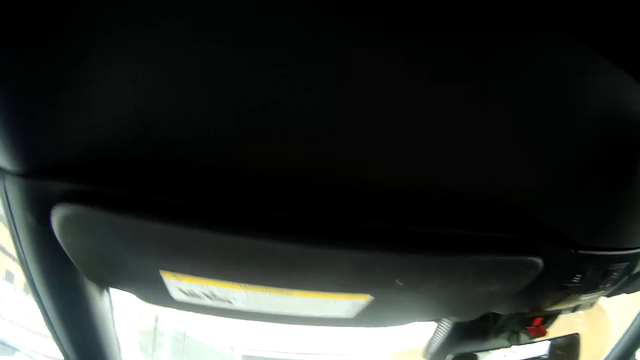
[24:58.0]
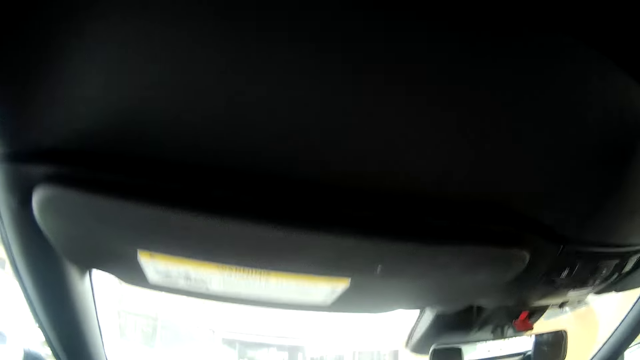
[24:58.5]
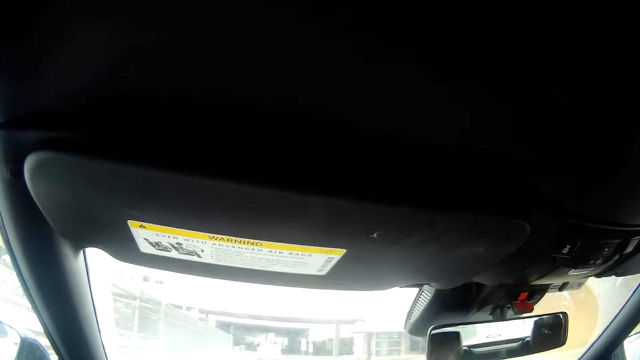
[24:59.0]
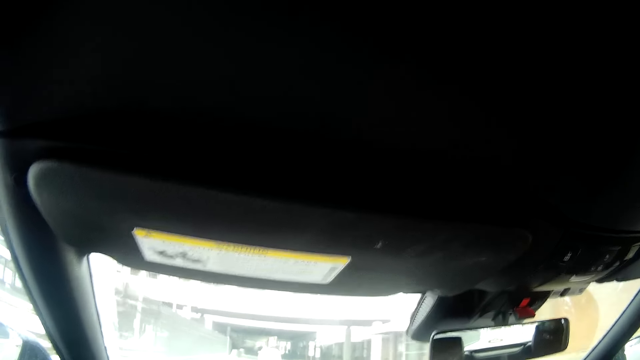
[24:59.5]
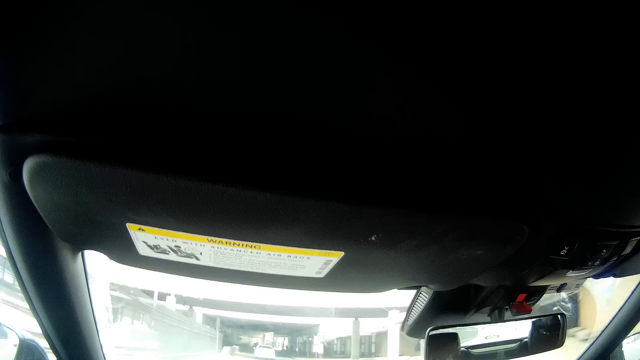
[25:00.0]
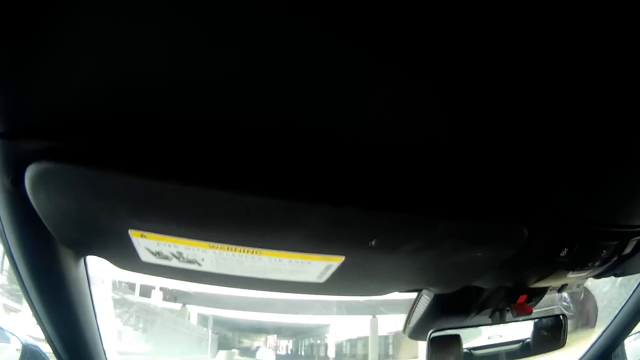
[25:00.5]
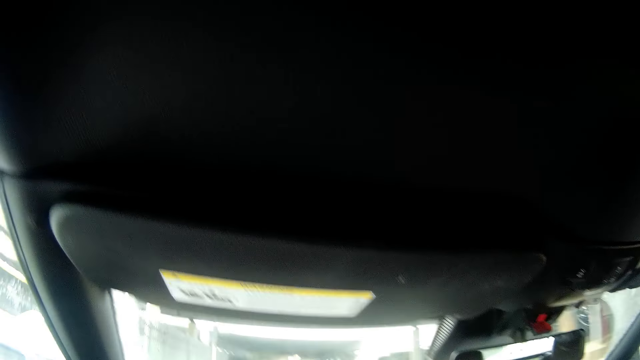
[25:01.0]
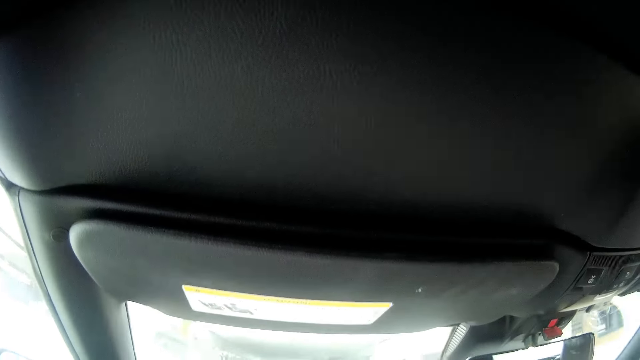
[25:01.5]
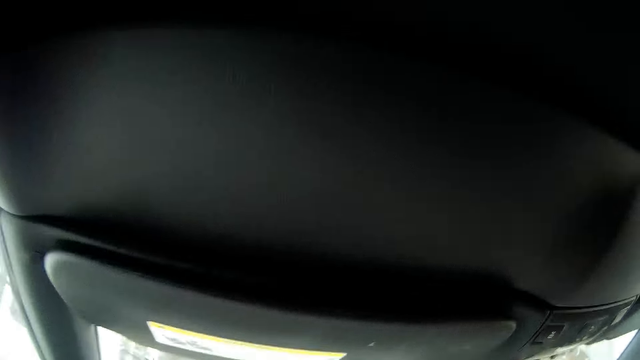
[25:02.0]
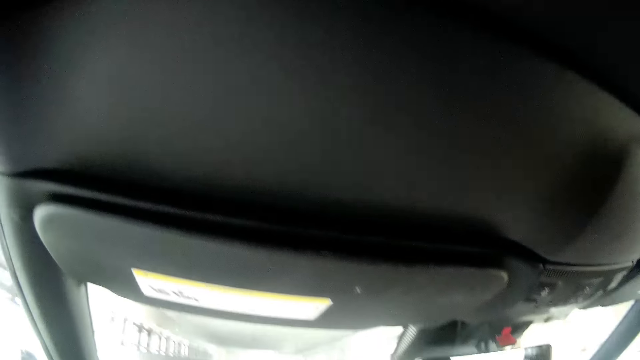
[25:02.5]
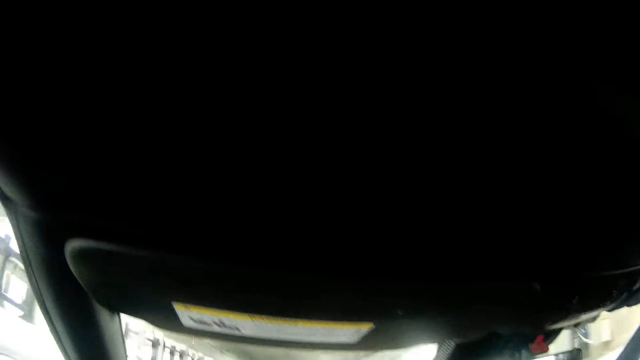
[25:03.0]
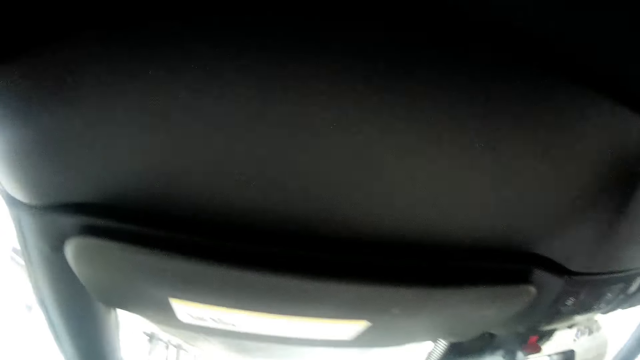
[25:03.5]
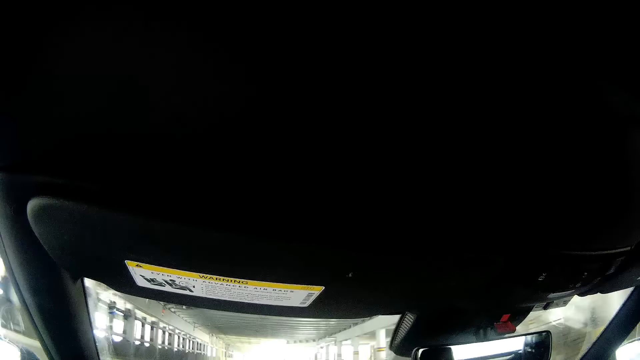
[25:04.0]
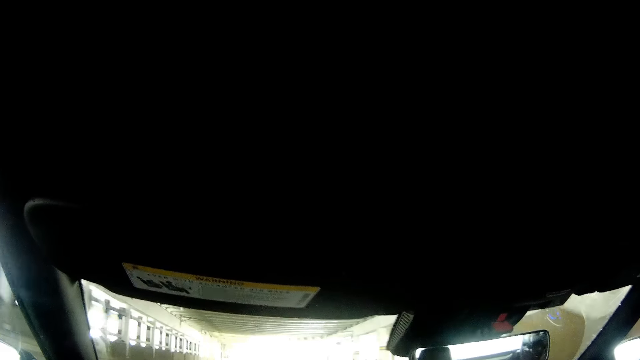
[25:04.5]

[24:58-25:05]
The camera wearer looks on the road while driving.

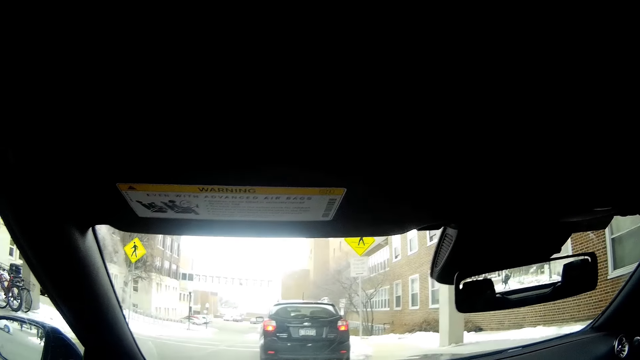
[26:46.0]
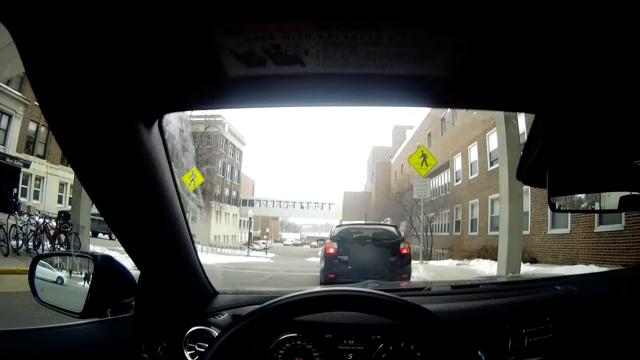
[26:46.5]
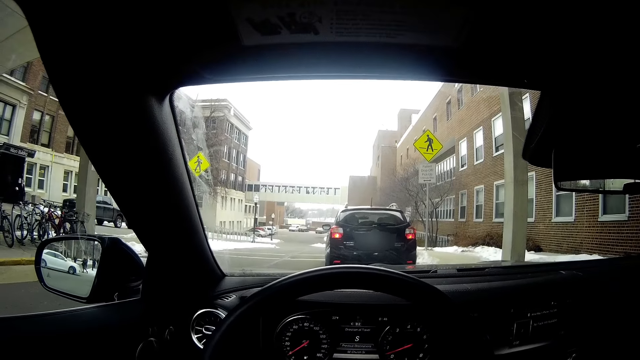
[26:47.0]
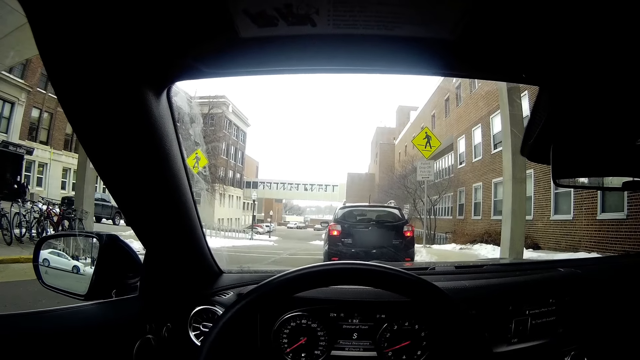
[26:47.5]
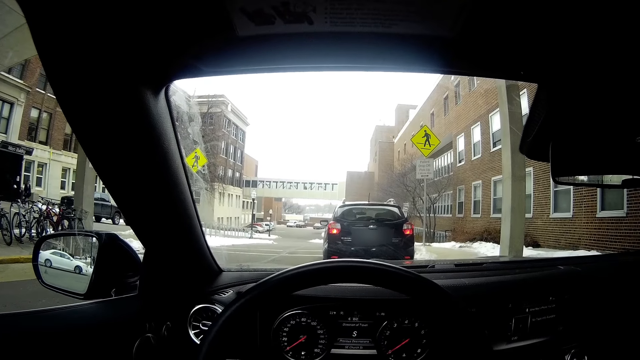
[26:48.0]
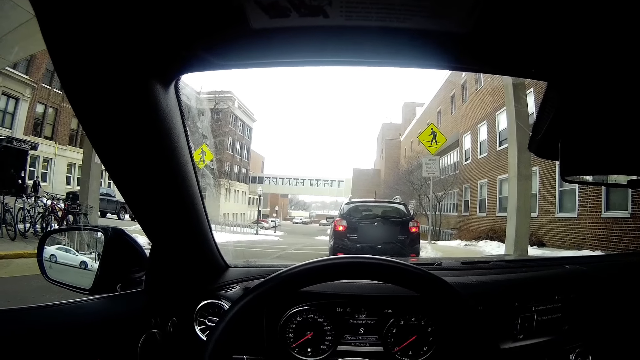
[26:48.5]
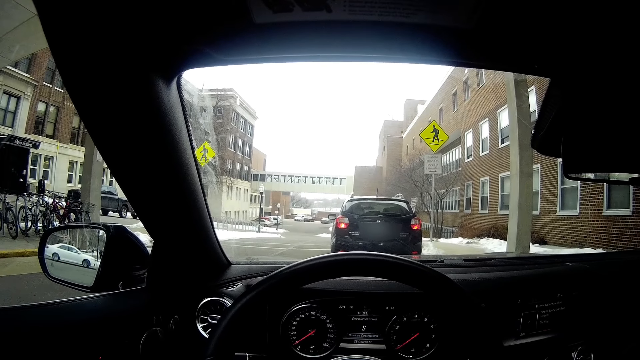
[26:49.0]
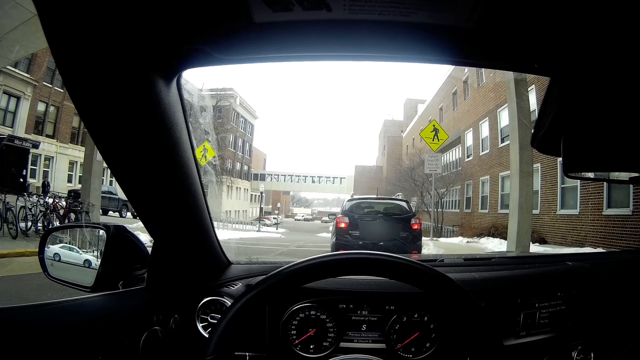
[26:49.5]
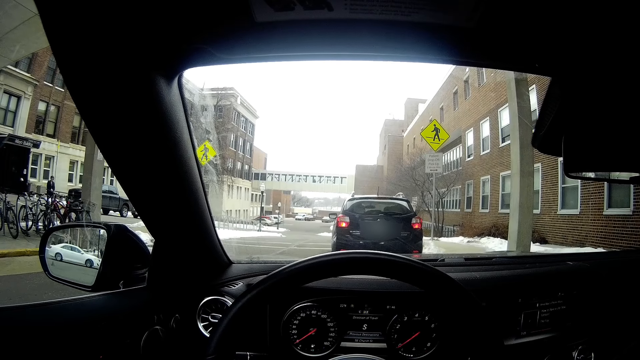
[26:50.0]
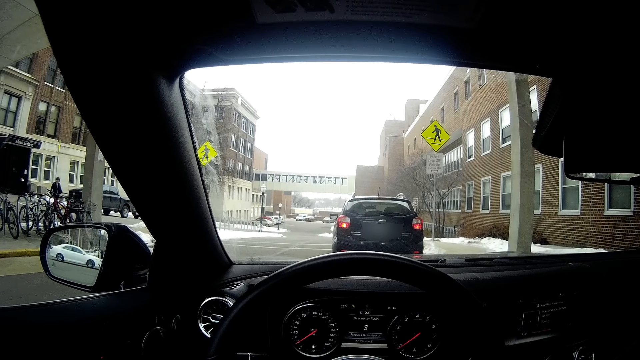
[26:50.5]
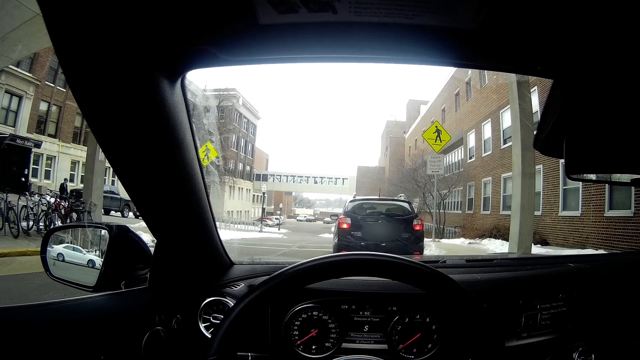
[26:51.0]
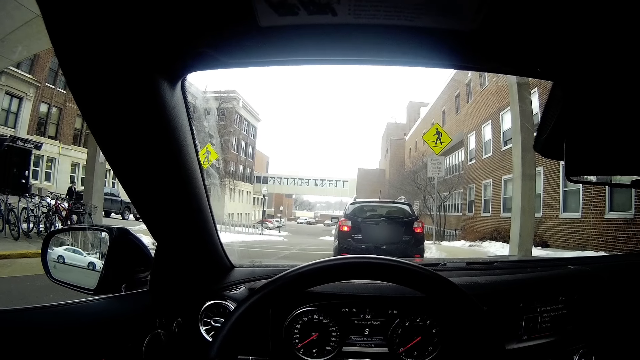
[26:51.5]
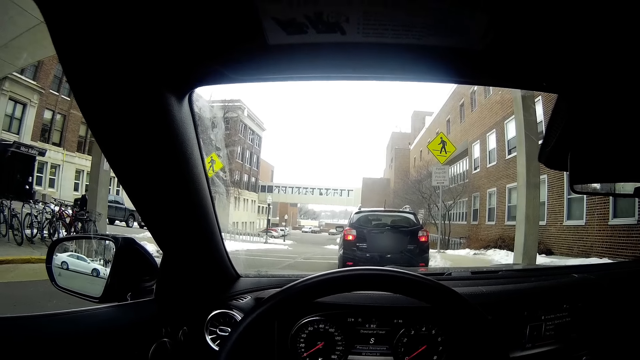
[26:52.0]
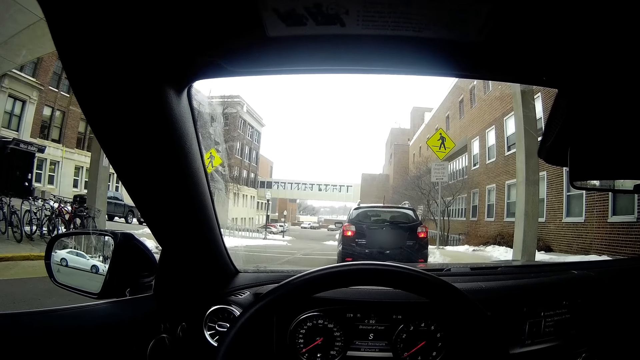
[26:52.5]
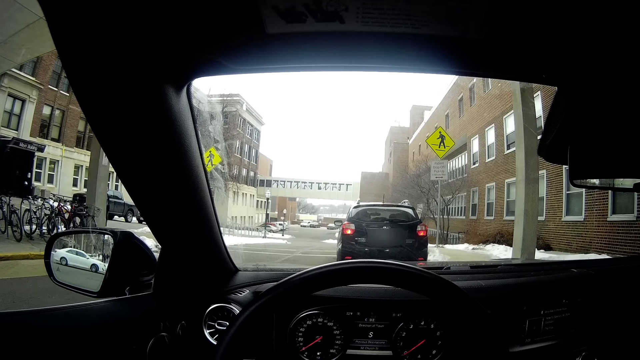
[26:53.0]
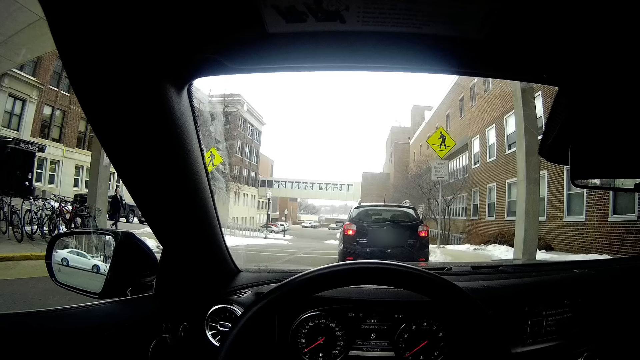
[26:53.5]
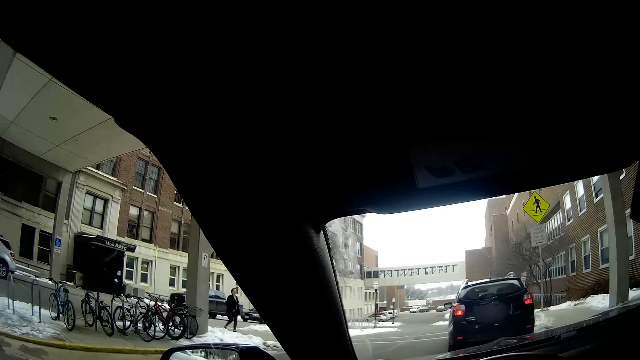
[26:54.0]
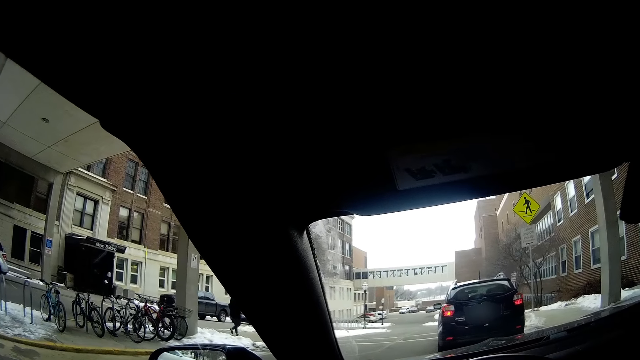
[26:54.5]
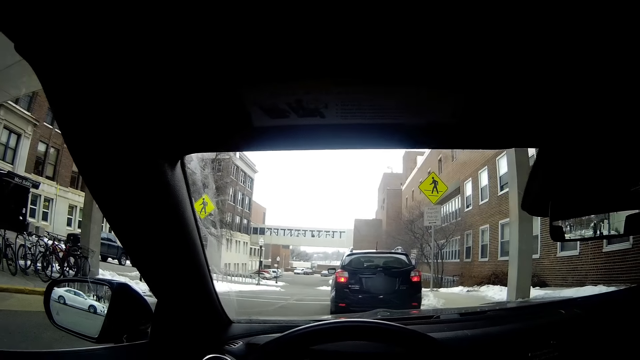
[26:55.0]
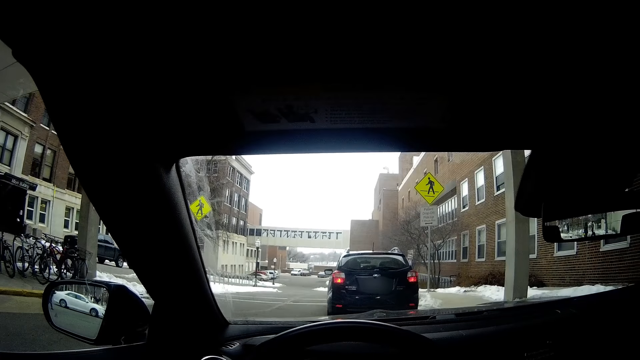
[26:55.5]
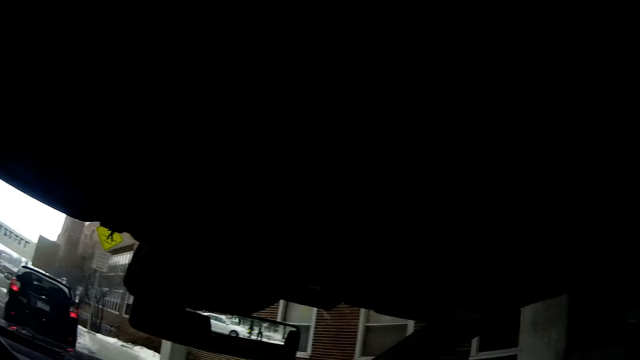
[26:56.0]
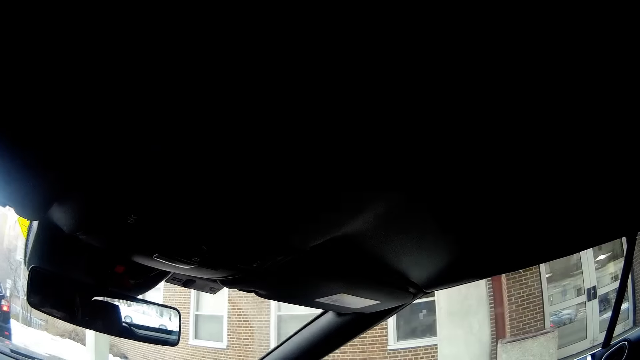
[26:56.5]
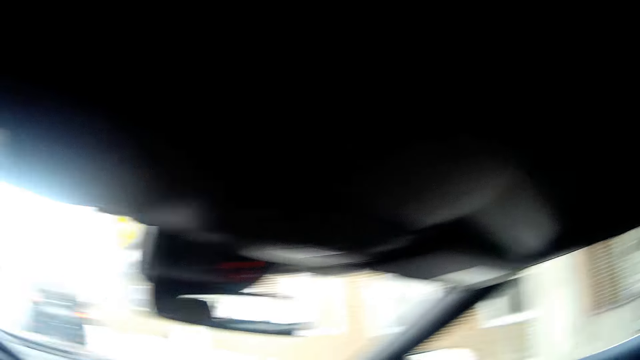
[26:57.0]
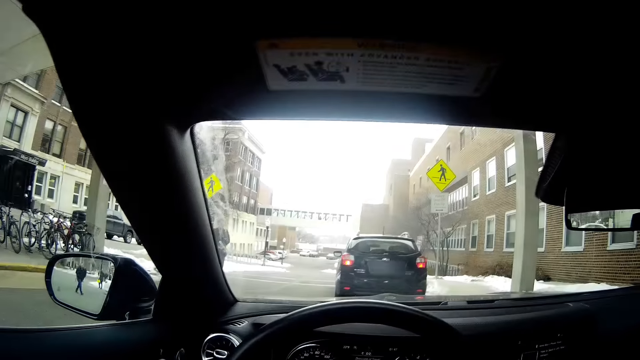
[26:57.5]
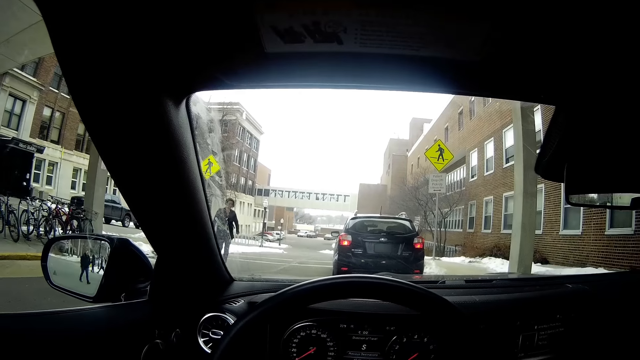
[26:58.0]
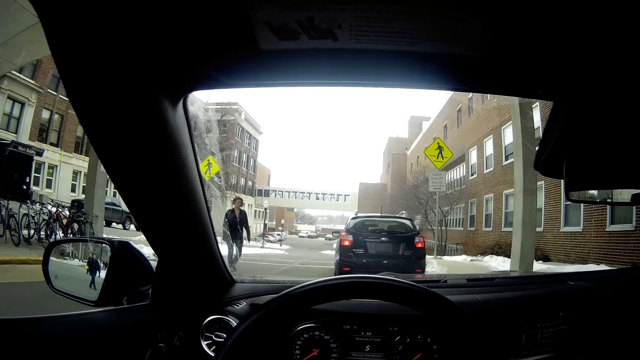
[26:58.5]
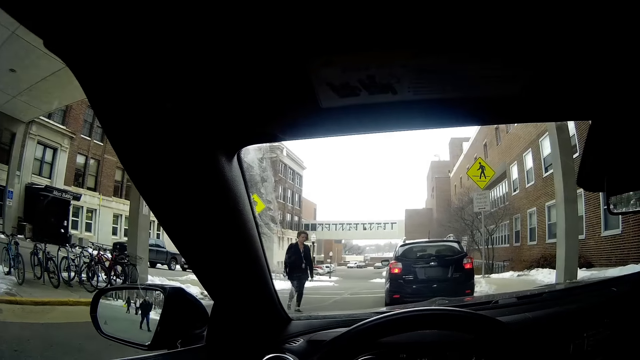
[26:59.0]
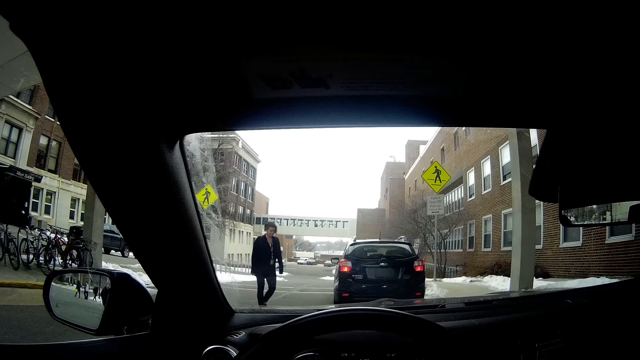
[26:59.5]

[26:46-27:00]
The camera wearer stops the car. They look around.
